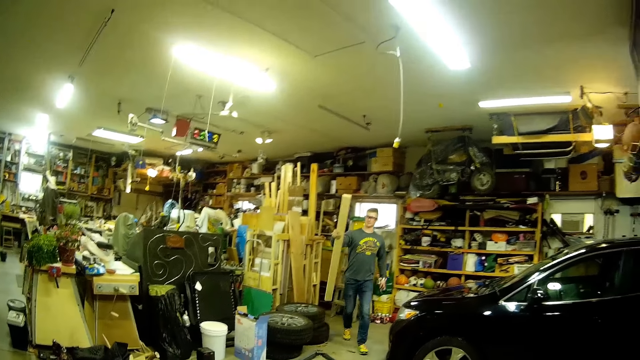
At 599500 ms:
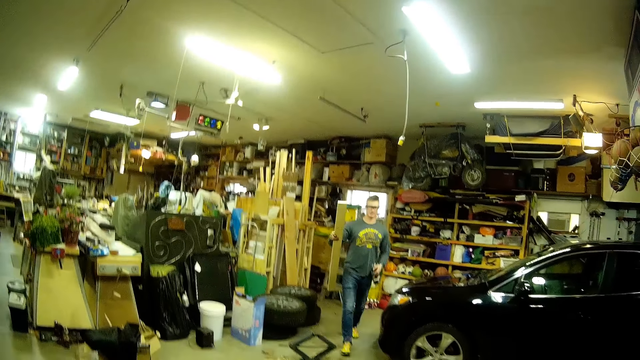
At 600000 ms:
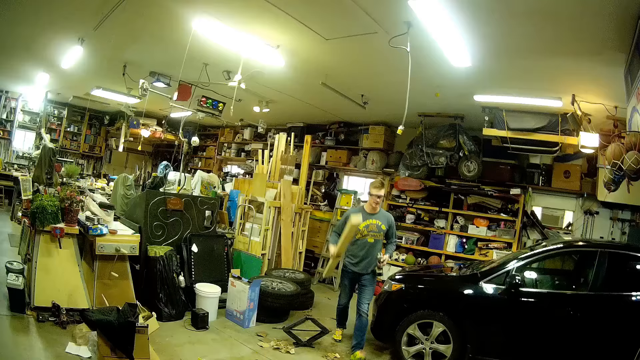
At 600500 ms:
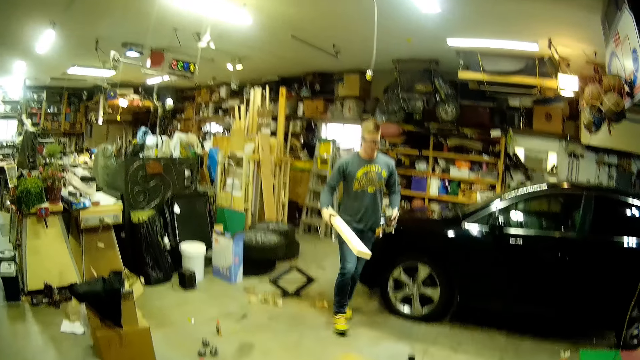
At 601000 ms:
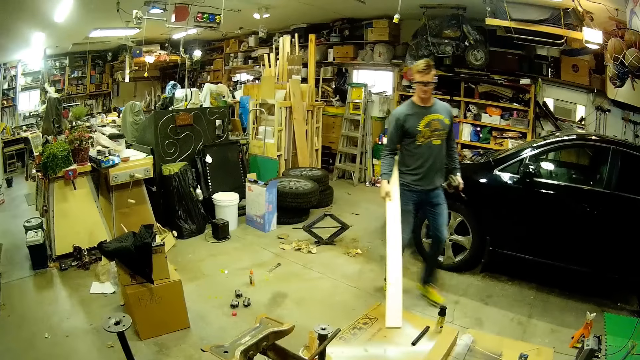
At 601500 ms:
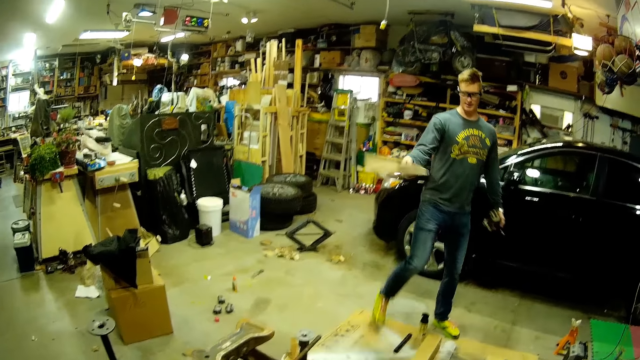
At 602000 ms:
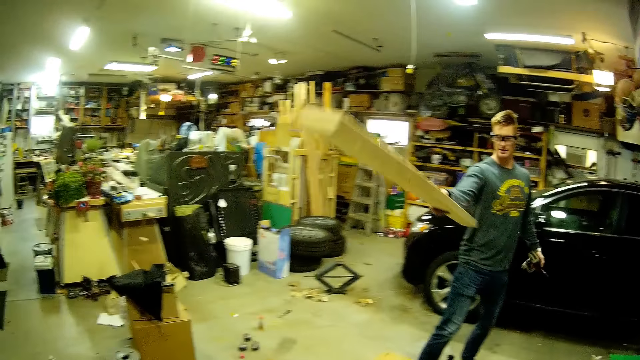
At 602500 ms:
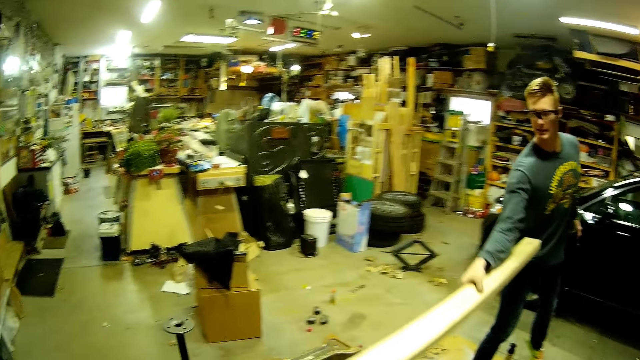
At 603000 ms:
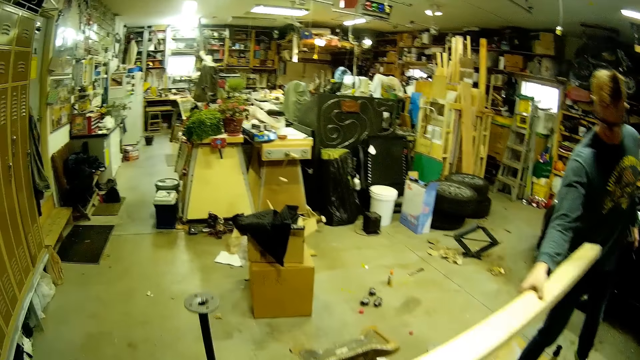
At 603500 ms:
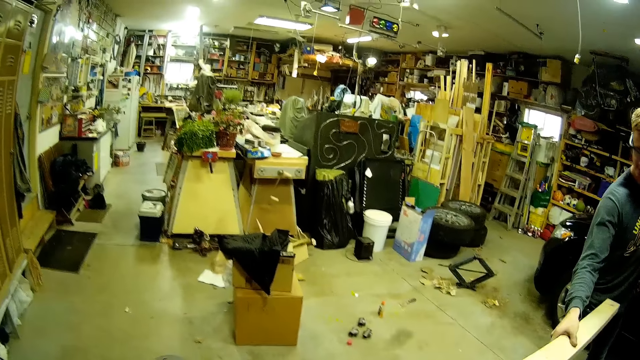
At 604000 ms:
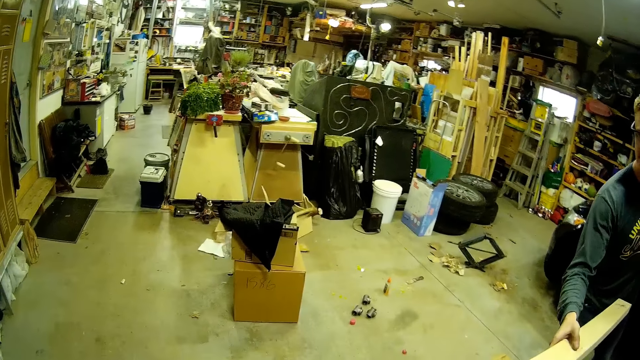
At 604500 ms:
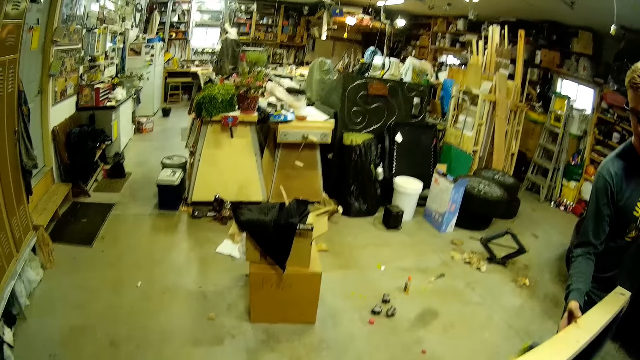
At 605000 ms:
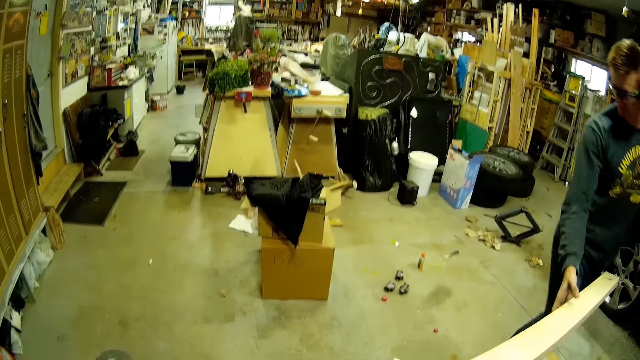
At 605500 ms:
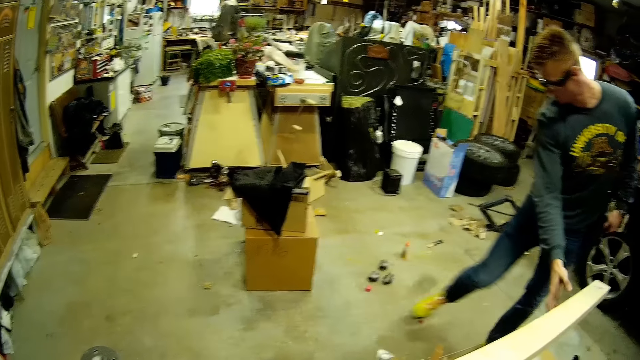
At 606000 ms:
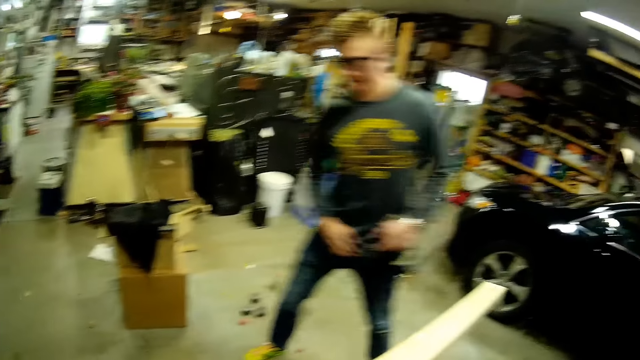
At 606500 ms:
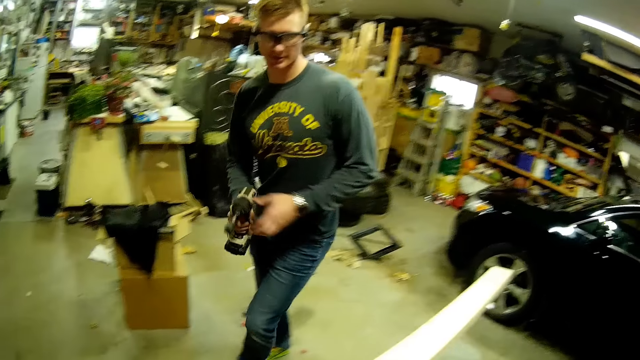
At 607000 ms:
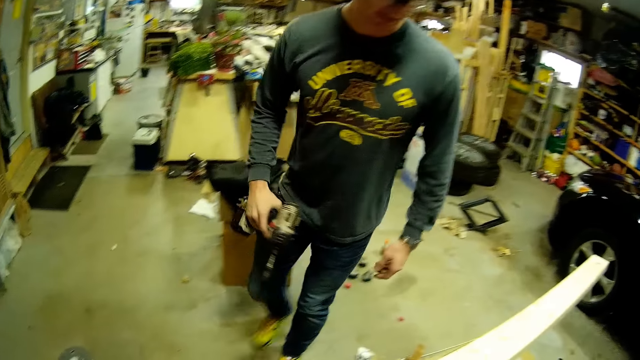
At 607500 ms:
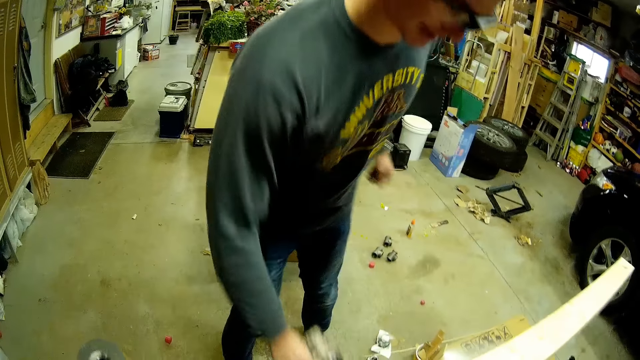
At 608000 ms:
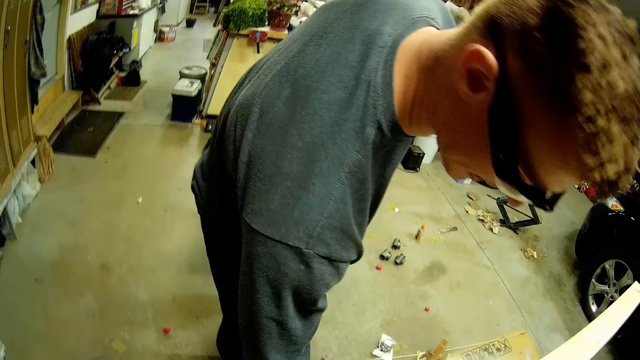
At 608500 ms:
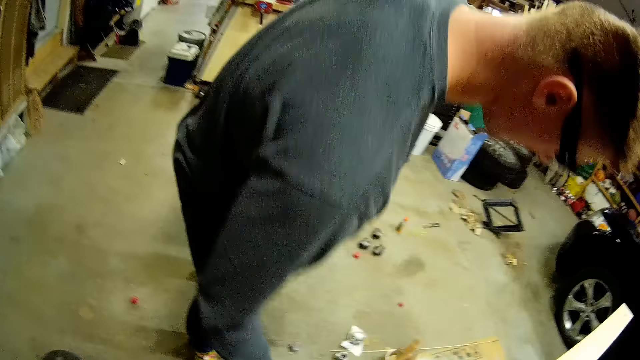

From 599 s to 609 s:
The camera wearer speaks to the man. The man drops the wood plank on the metal scaffold. The man talks to the camera wearer. The camera wearer responds to the man. The man converses with the camera wearer. The man passes the bolt tightening machine to his right hand.

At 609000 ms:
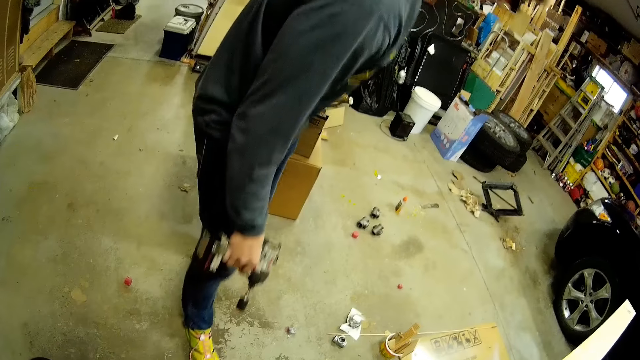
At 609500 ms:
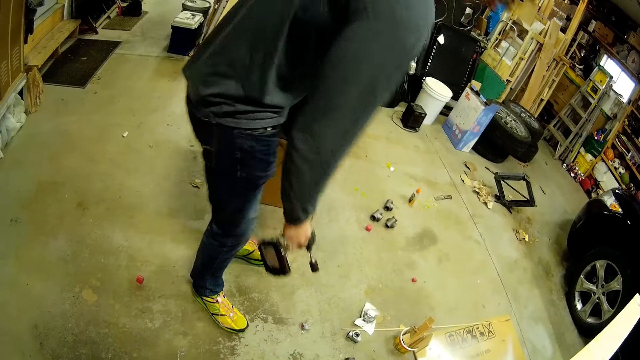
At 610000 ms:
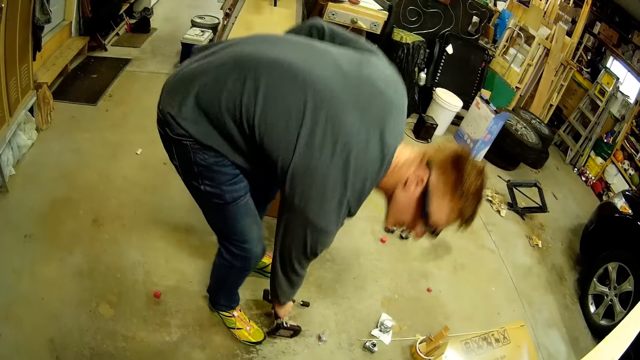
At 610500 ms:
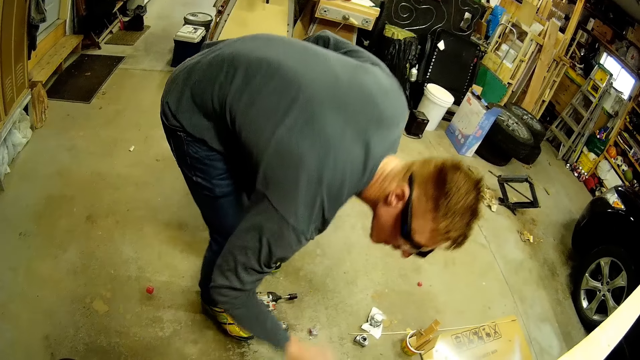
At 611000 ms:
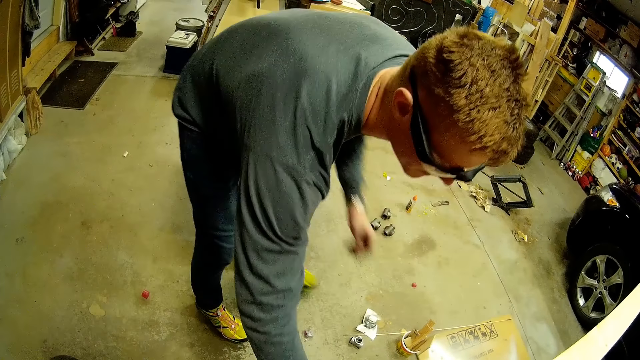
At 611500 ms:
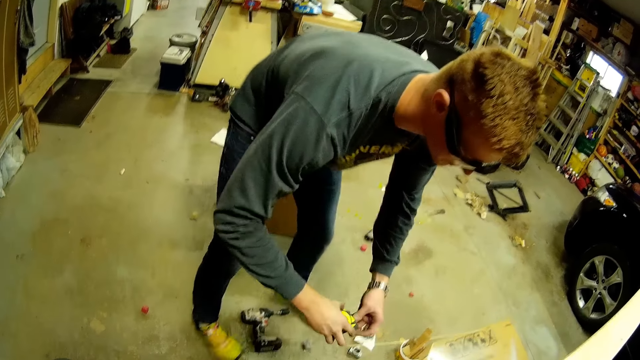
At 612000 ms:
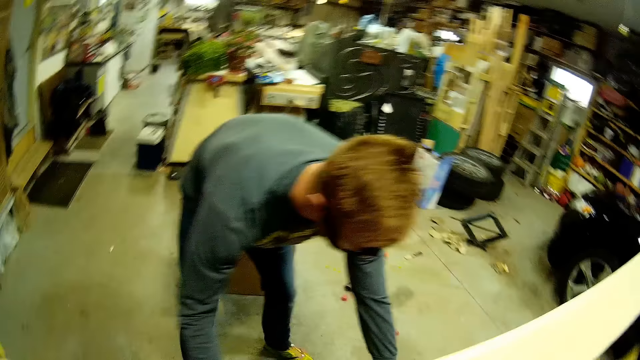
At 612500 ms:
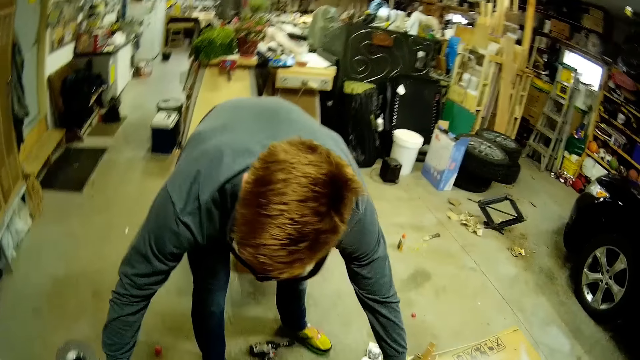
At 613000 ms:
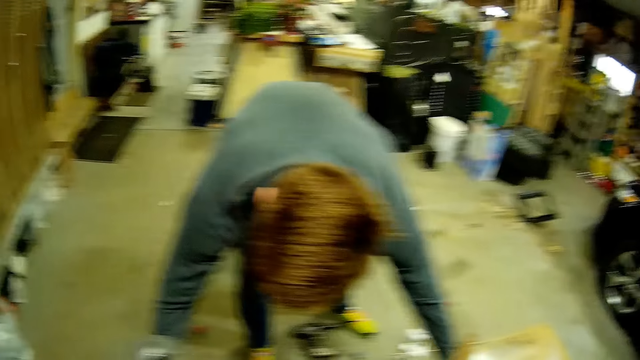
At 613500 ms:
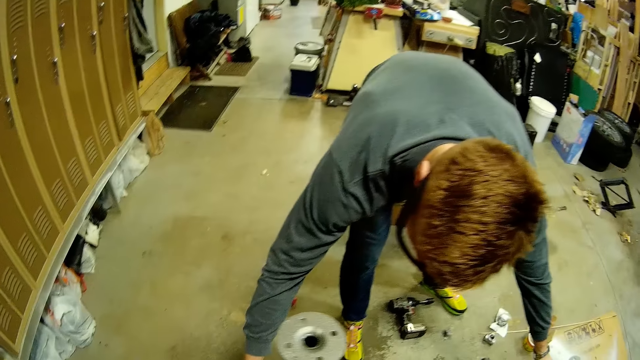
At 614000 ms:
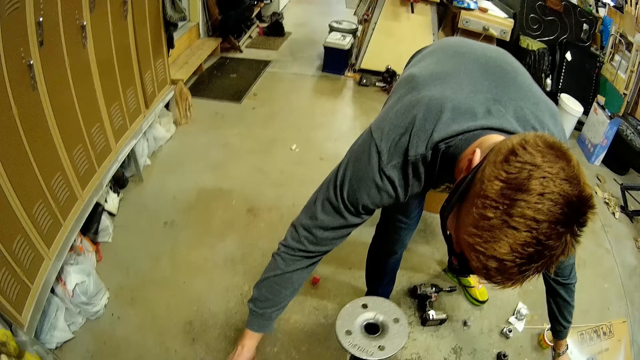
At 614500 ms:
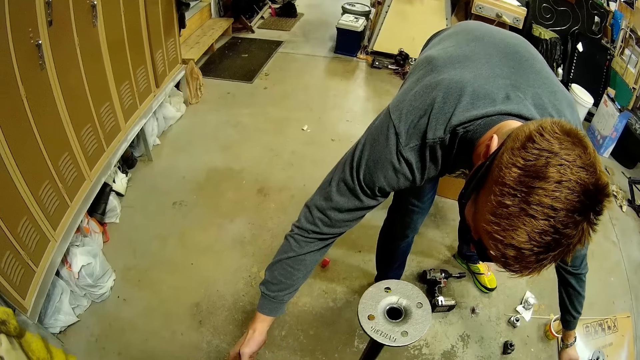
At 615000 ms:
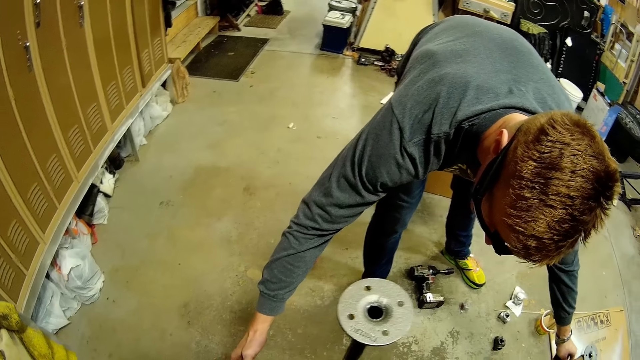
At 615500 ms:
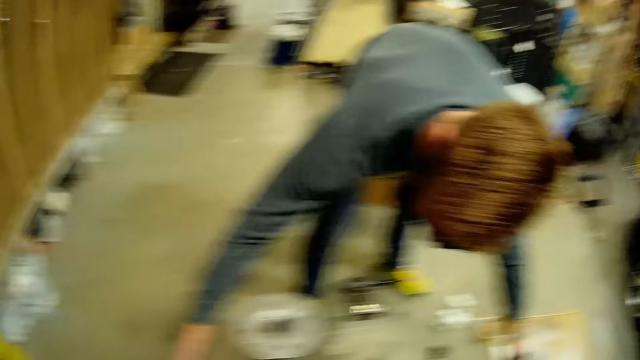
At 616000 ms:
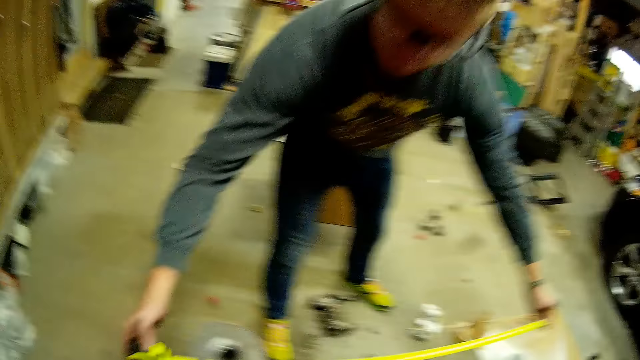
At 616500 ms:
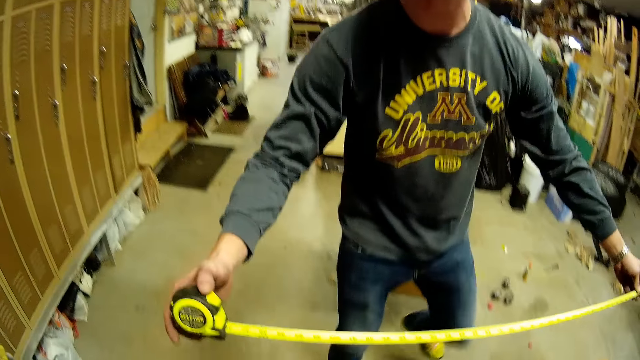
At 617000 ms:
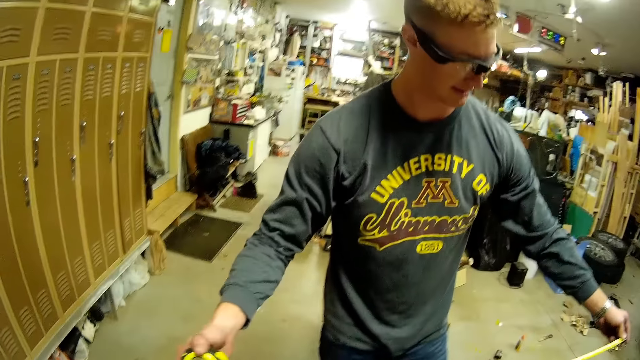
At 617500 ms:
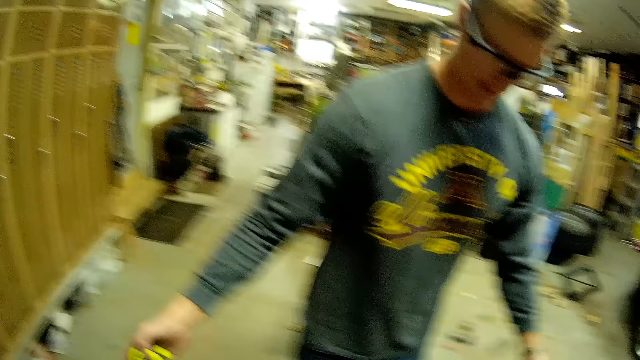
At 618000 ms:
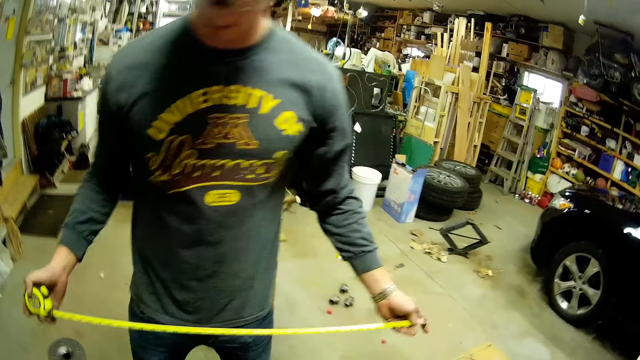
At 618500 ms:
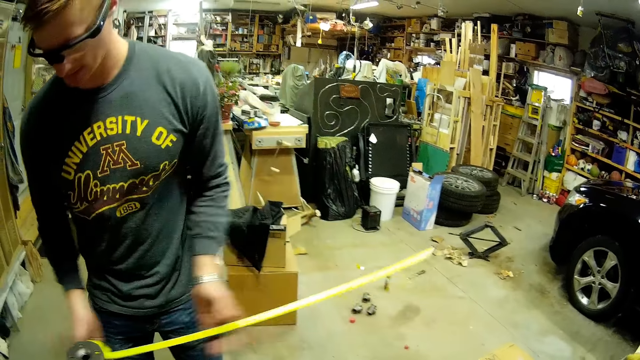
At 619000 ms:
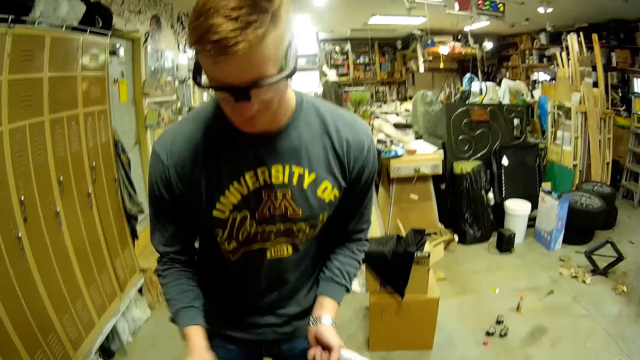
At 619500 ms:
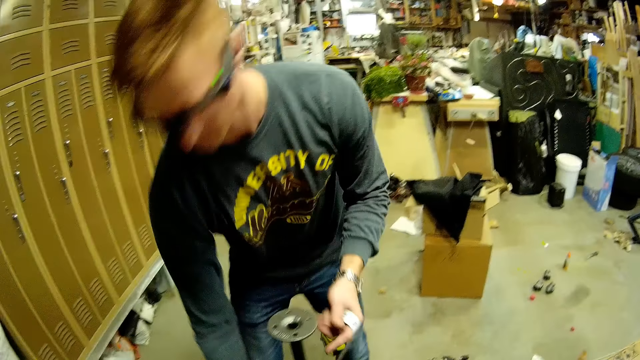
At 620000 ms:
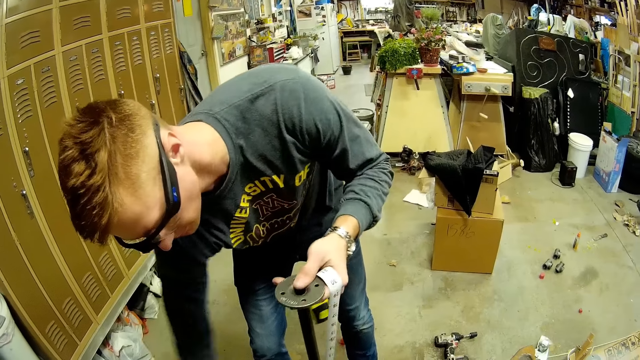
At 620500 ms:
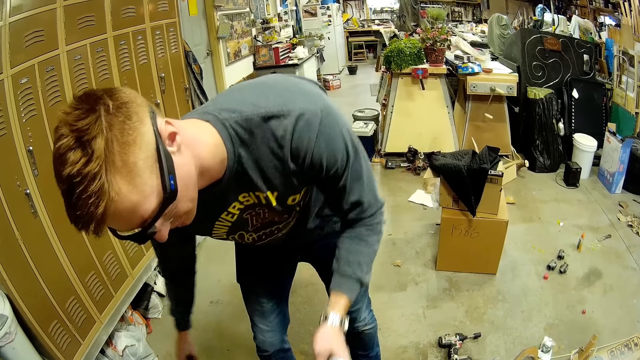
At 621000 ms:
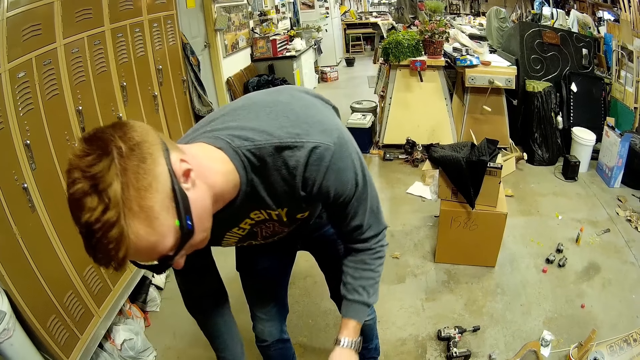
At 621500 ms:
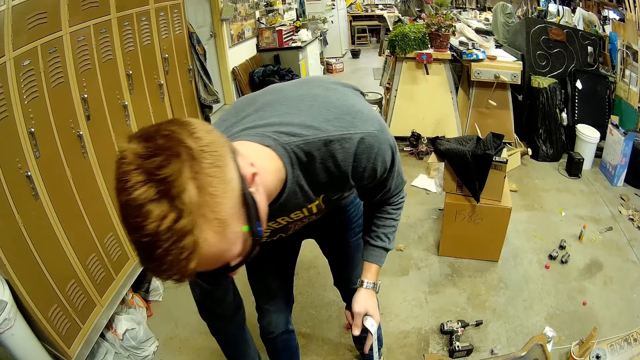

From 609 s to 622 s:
The man drops the bolt tightening machine on the ground. The man takes measurements. The man picks up a tape rule with his right hand. The man measures the metal scaffold with the tape rule. The man converses with the camera wearer. The man raises the tape rule with both hands. The man lowers the column of the metal scaffold with both hands.
